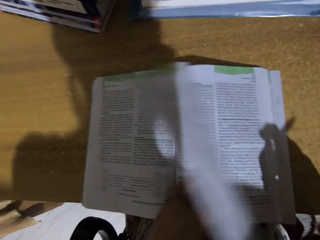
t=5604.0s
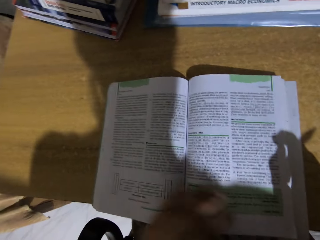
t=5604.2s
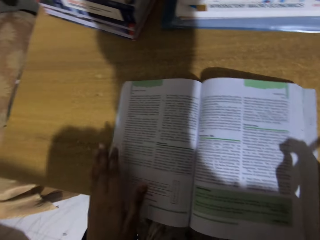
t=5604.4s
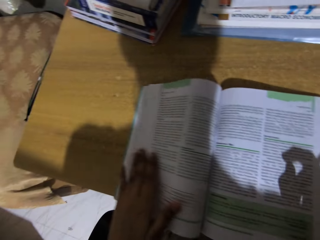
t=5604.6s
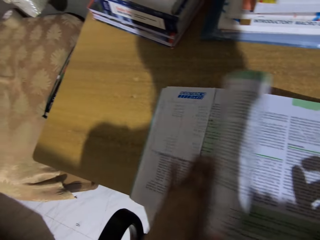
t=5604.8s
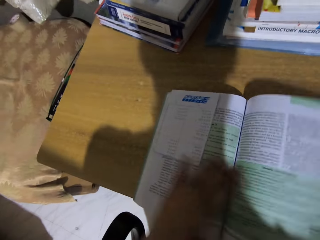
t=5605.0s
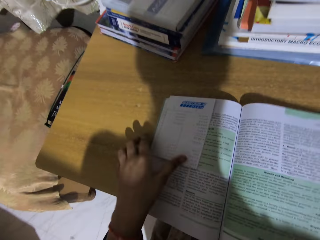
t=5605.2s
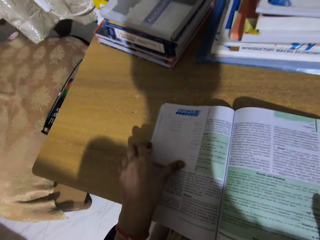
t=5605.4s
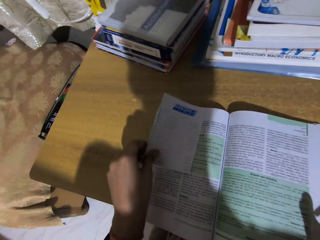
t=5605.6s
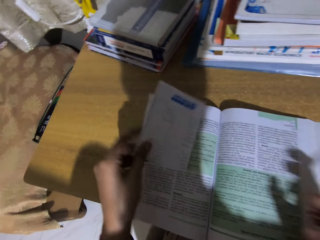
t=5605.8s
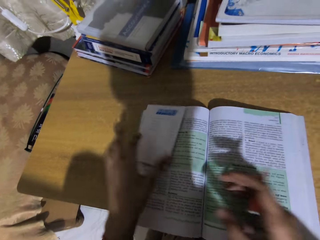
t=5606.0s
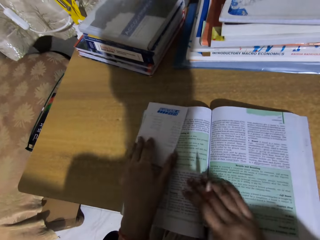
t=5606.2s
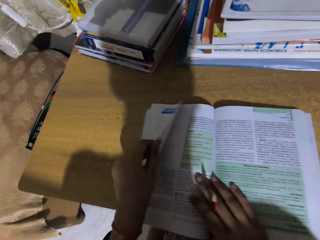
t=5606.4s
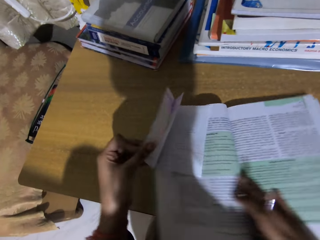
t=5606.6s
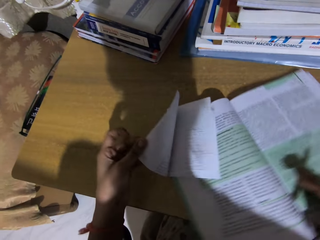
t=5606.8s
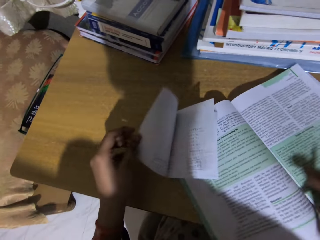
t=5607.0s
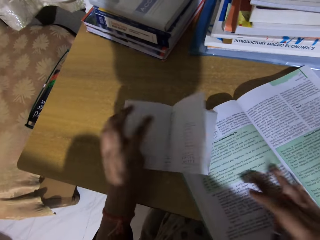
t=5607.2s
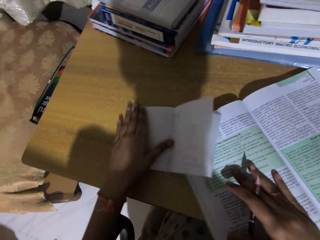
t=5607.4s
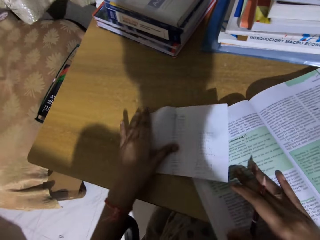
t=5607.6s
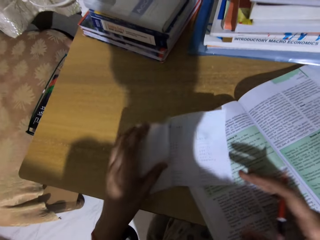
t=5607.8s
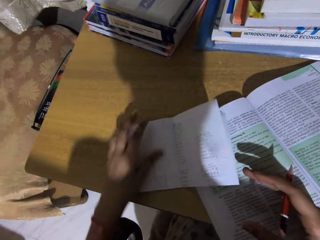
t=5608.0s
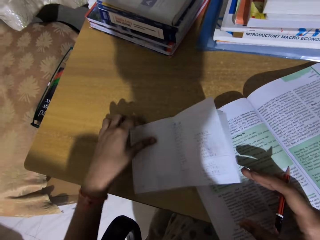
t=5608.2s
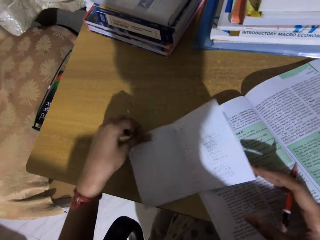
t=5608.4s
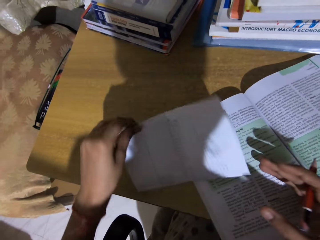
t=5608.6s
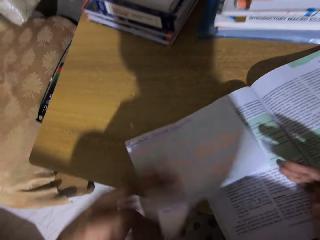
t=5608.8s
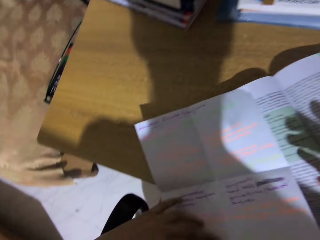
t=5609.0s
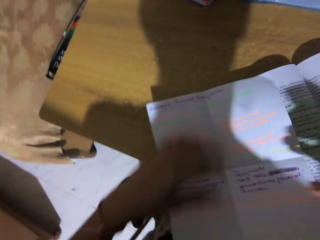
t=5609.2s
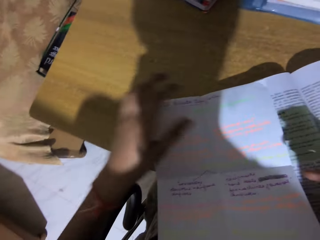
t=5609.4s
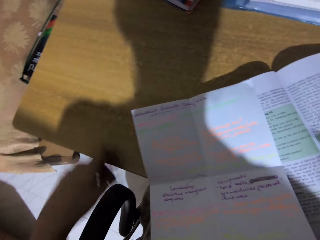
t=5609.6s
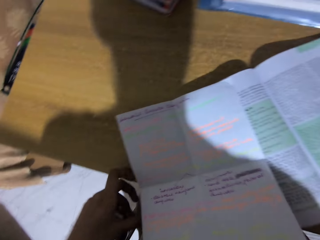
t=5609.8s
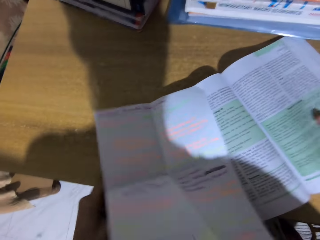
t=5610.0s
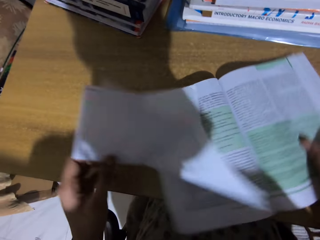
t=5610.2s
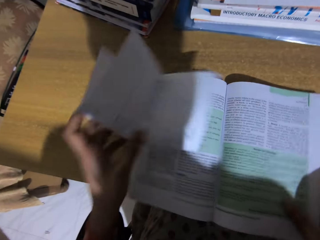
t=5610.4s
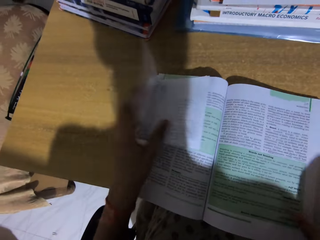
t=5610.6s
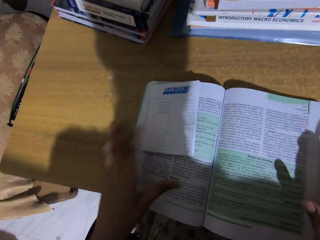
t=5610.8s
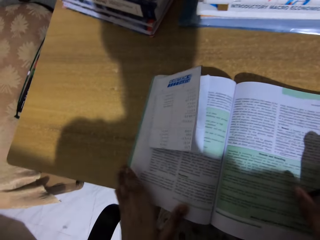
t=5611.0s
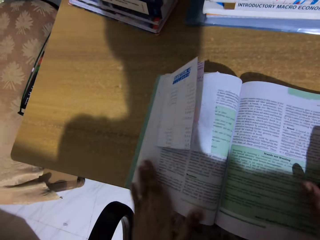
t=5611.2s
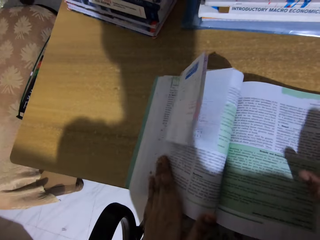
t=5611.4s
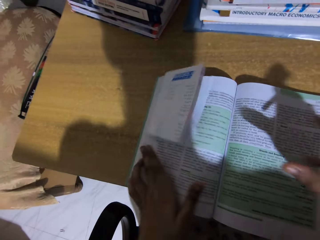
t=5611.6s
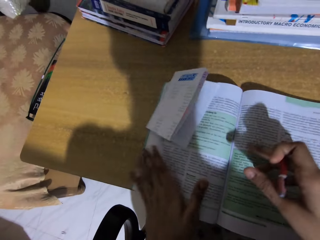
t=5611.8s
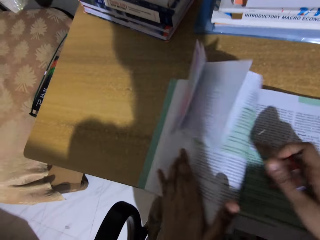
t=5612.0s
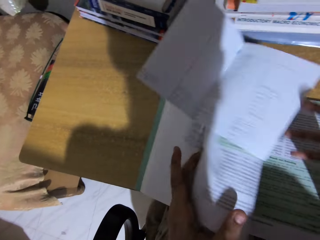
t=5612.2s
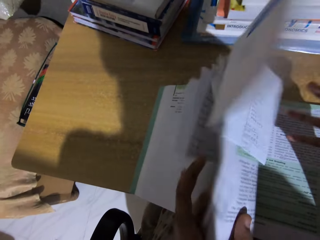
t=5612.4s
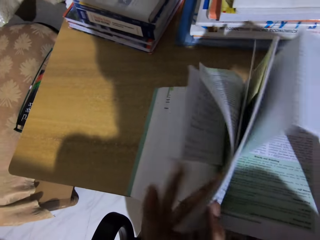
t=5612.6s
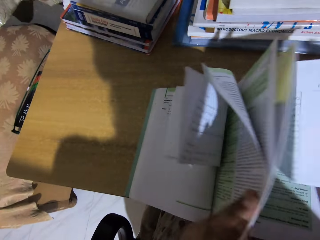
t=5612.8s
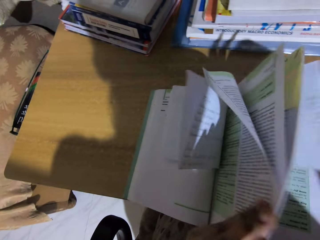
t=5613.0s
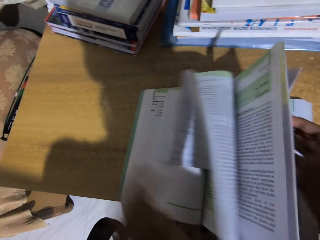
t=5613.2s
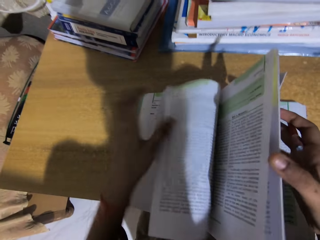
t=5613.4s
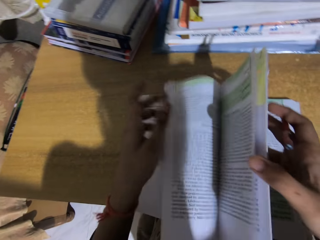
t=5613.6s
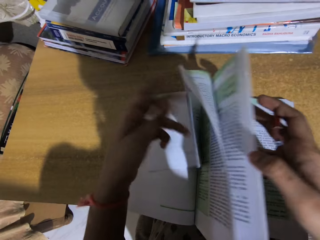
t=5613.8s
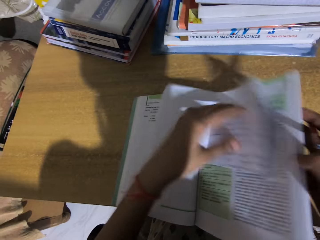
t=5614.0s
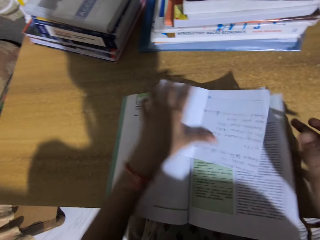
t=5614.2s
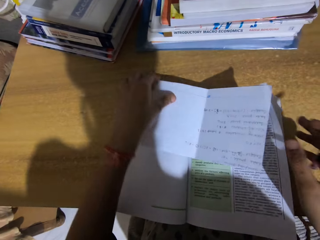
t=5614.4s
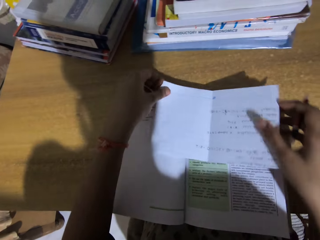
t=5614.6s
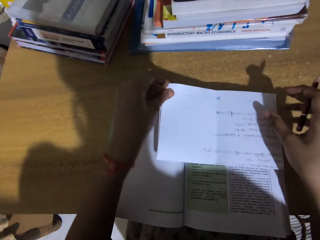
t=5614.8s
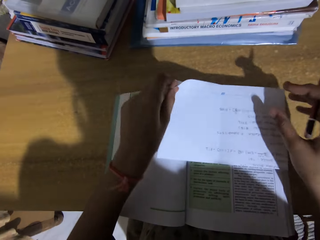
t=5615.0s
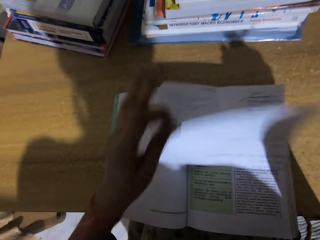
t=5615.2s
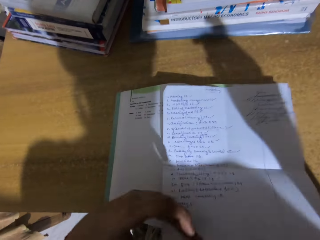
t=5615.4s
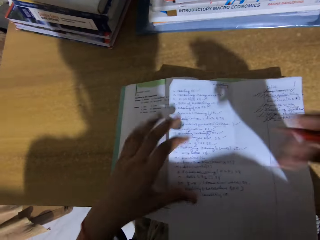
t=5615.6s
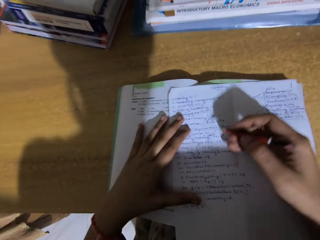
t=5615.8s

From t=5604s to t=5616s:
The camera wearer opened a folded sheet of paper. They folded the sheet of paper back.

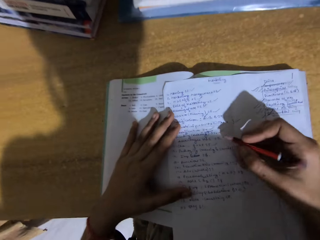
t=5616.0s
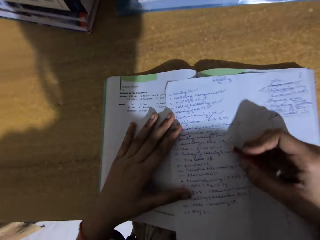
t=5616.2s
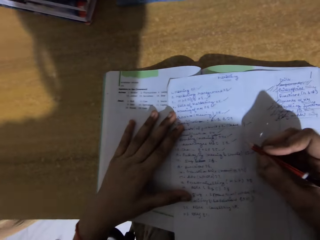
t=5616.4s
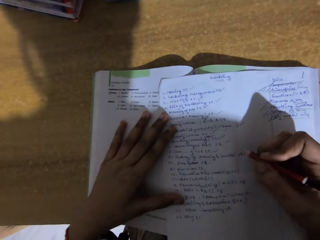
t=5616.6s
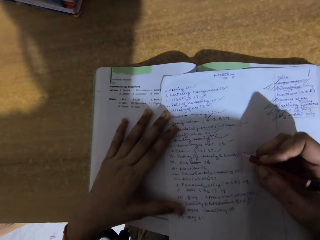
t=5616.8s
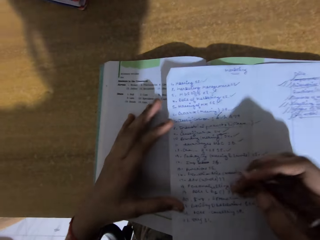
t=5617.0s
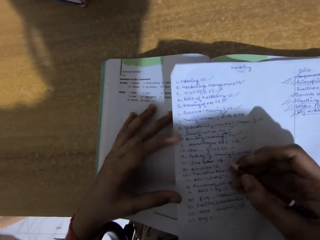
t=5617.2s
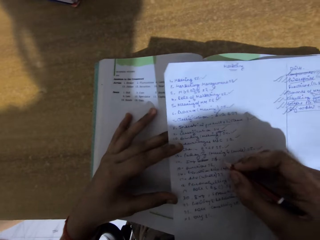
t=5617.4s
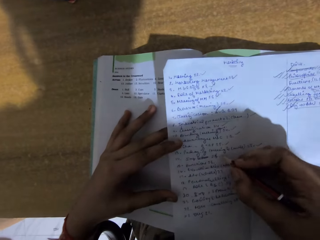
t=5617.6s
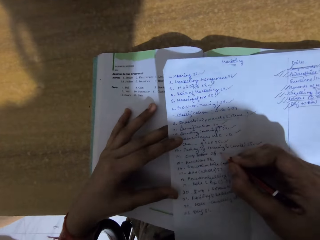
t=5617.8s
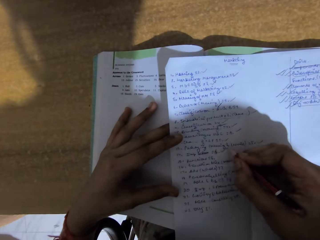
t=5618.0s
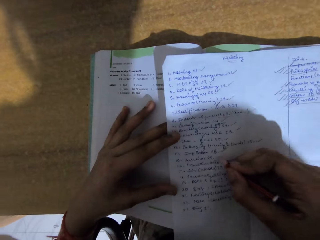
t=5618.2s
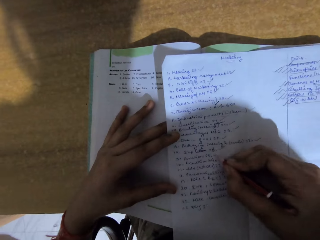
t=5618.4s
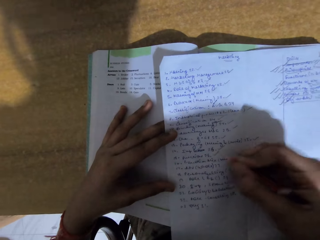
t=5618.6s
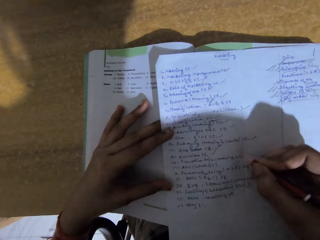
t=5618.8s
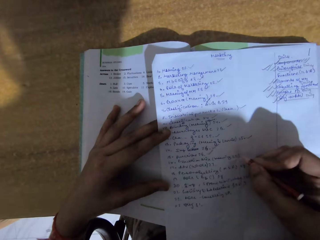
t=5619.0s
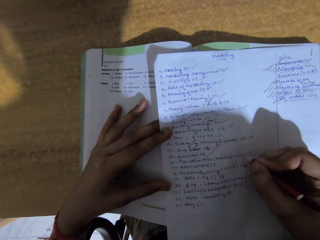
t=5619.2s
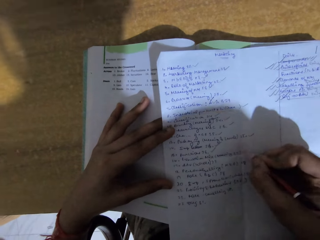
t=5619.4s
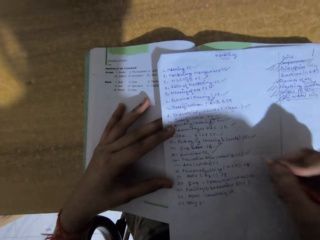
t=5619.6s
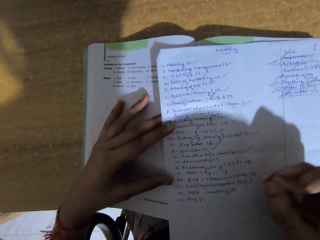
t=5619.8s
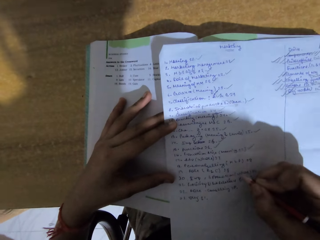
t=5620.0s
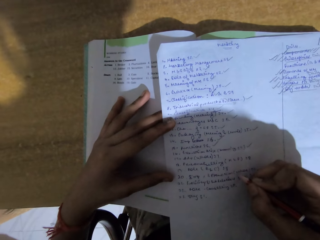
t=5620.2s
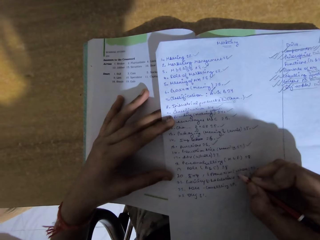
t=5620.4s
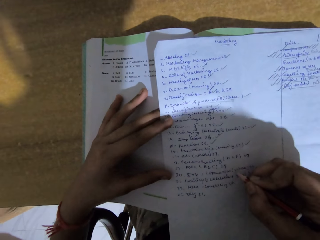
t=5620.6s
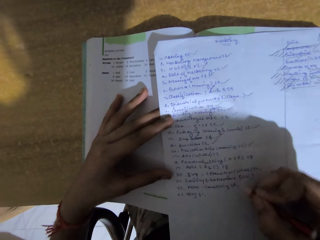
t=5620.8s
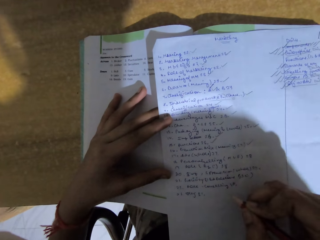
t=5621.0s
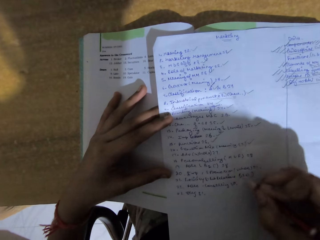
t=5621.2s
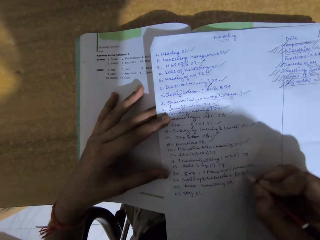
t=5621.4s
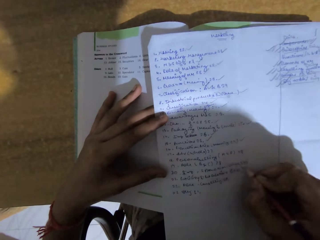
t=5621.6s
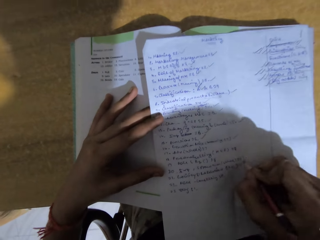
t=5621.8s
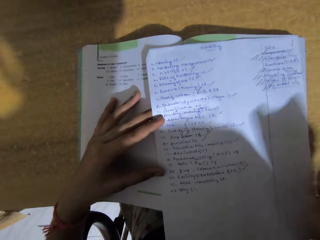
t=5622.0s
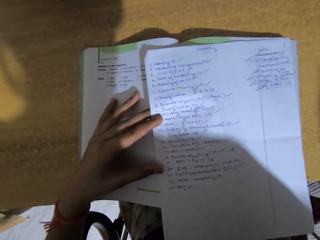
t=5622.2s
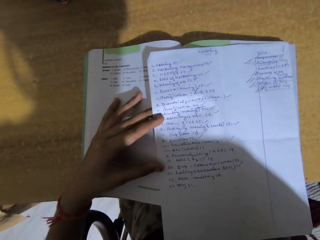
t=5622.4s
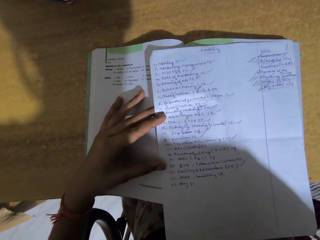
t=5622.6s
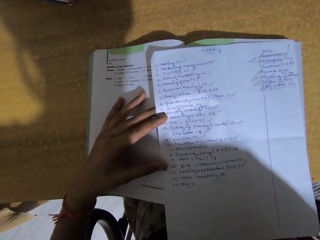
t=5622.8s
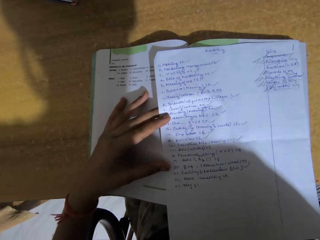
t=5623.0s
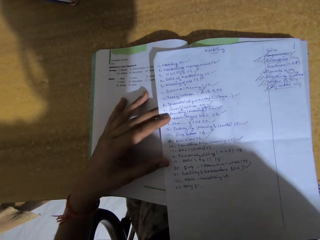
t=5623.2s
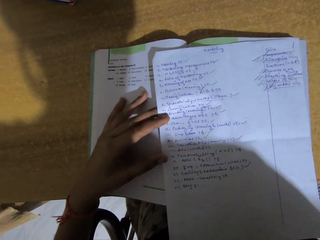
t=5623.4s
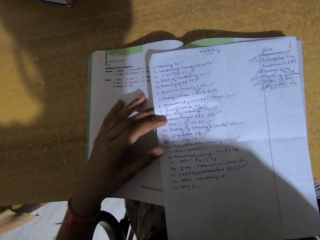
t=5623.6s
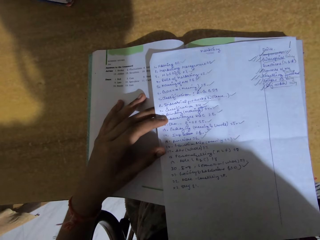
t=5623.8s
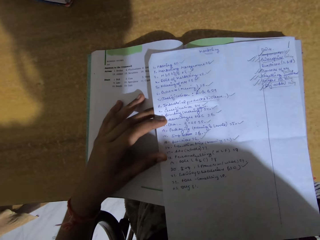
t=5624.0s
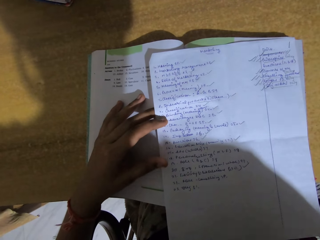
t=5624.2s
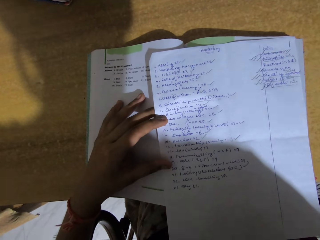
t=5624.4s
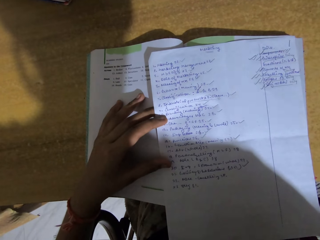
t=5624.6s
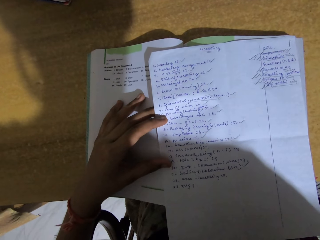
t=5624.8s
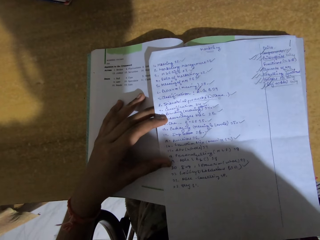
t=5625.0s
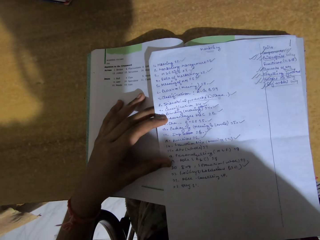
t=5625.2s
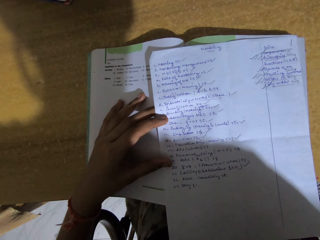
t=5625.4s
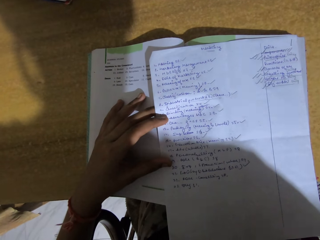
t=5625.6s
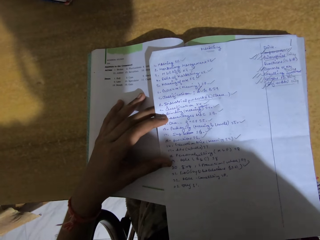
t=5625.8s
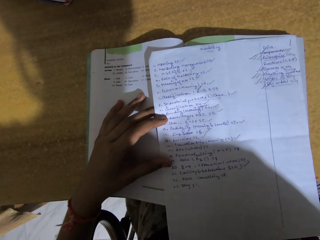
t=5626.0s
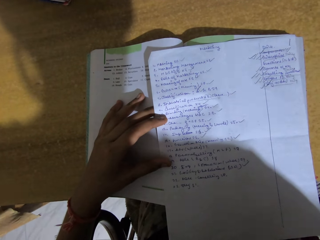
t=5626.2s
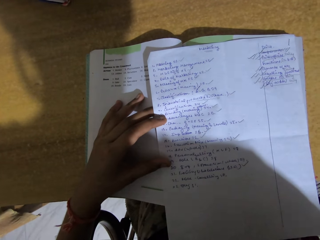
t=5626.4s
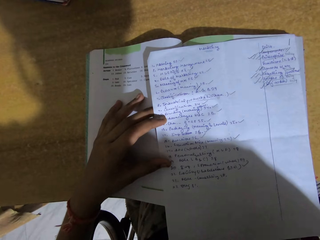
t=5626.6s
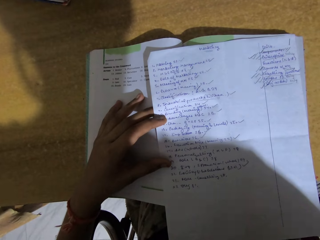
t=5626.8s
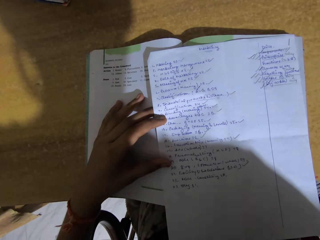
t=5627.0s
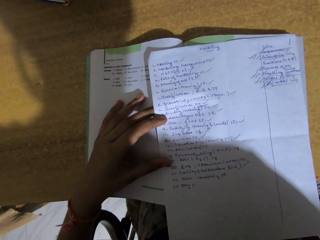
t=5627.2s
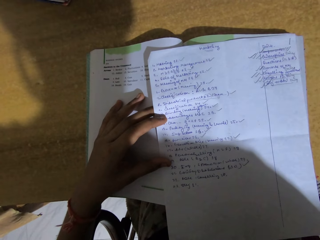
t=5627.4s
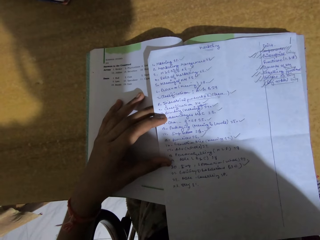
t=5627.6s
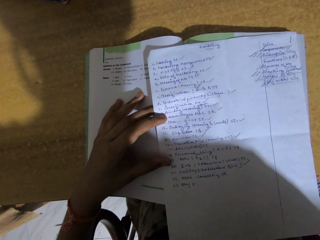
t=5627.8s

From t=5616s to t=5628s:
The camera wearer marks on the sheet of paper.
